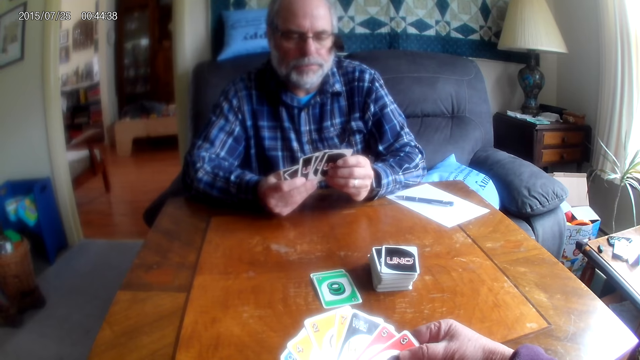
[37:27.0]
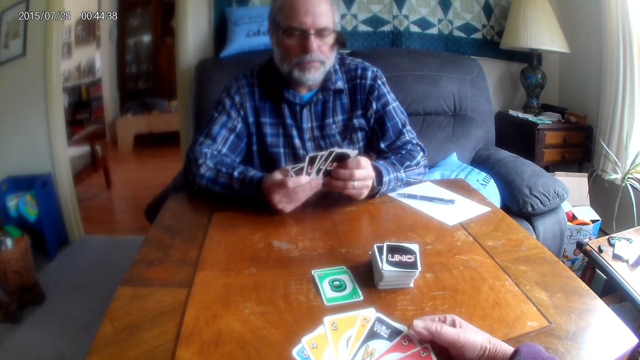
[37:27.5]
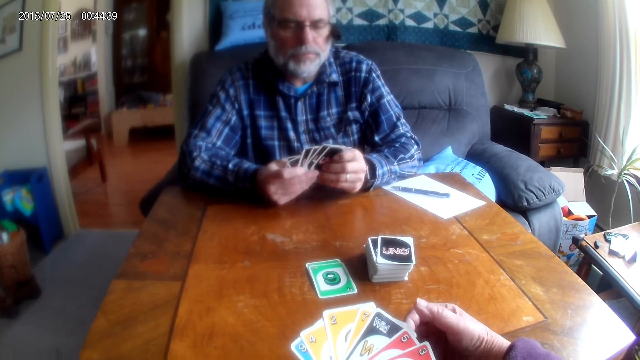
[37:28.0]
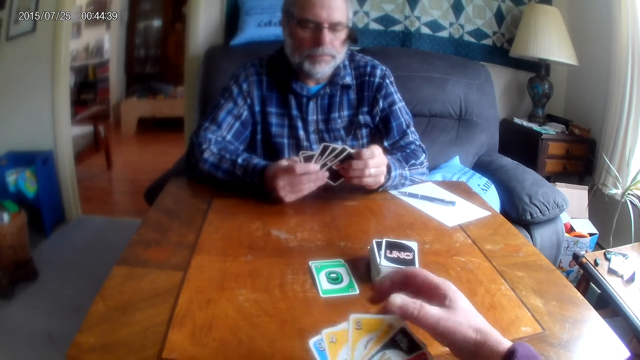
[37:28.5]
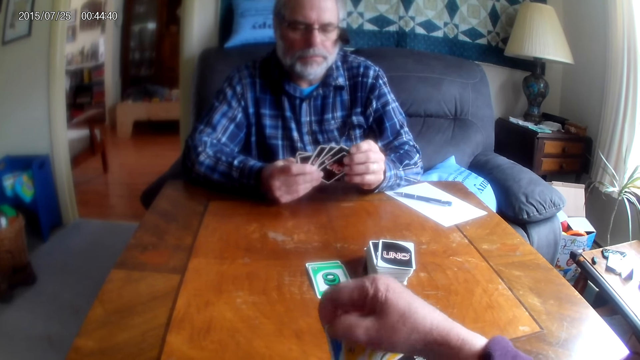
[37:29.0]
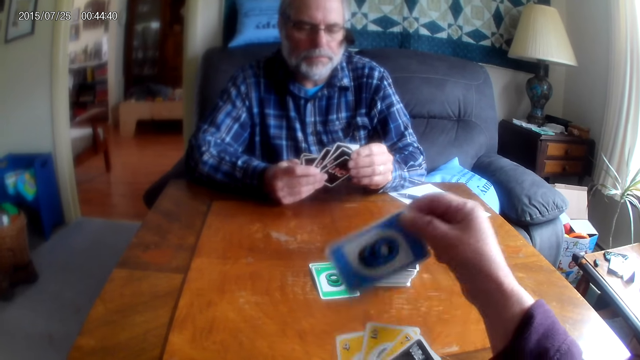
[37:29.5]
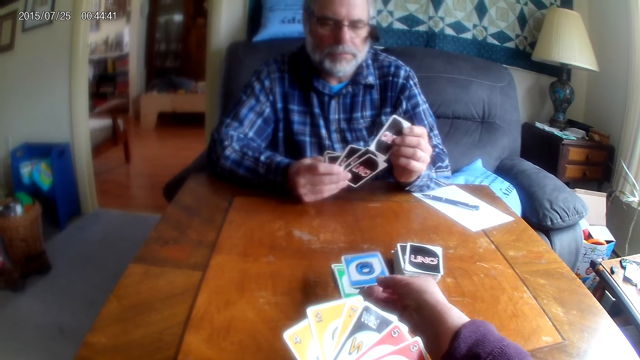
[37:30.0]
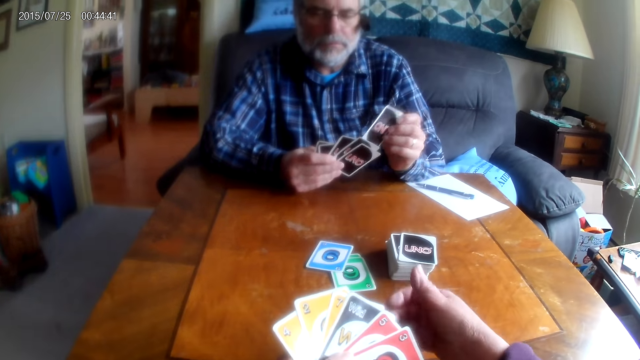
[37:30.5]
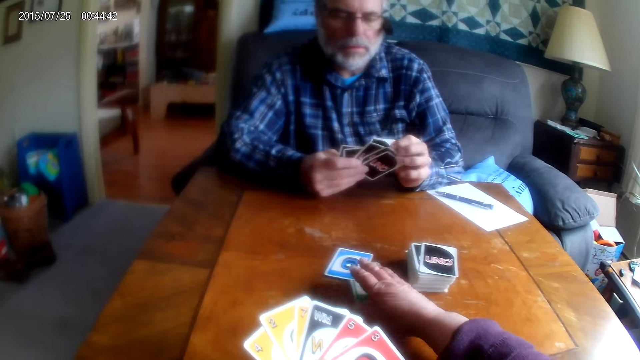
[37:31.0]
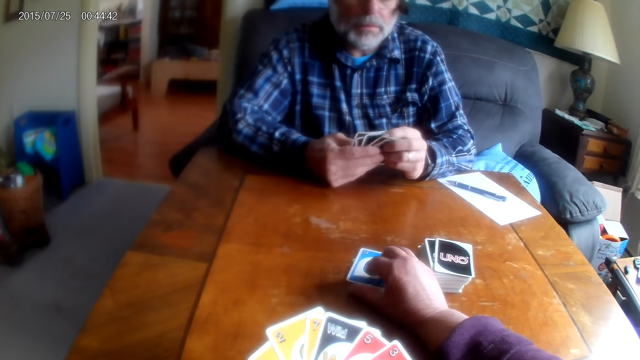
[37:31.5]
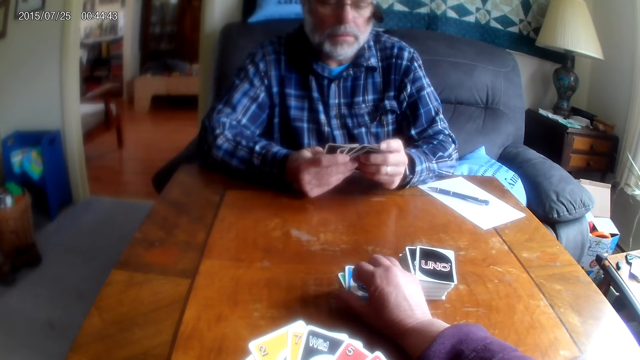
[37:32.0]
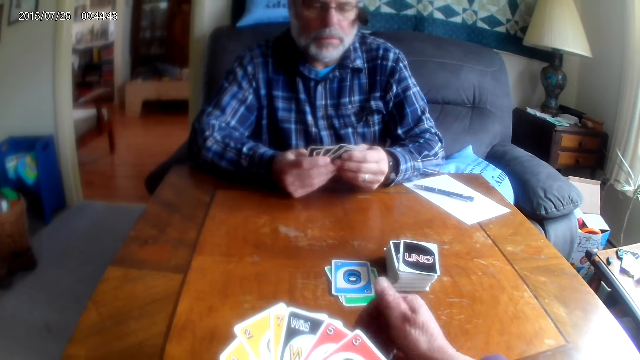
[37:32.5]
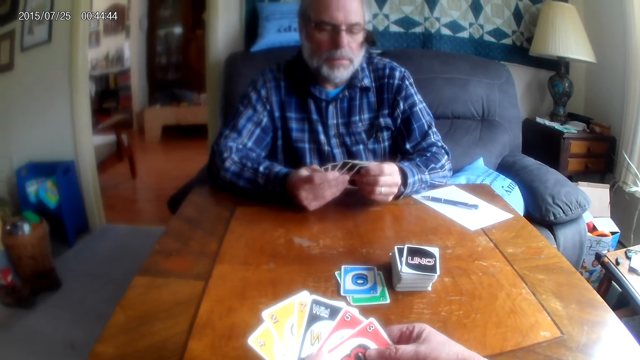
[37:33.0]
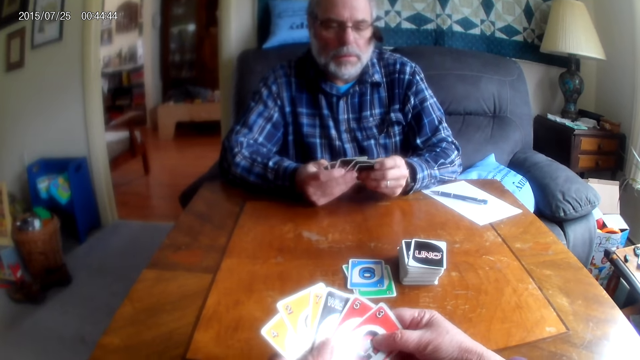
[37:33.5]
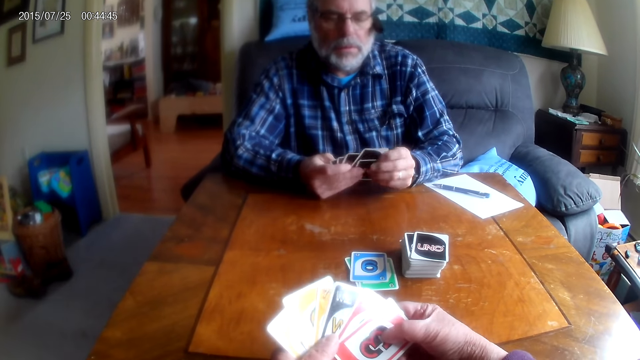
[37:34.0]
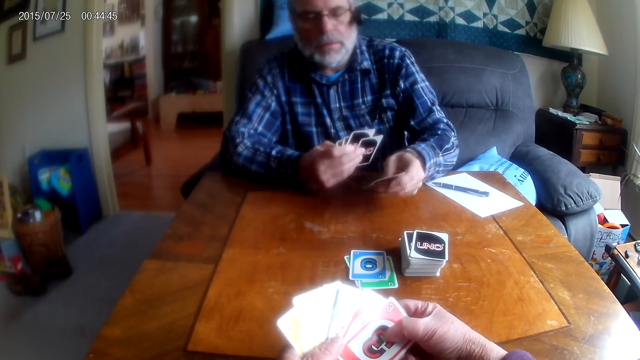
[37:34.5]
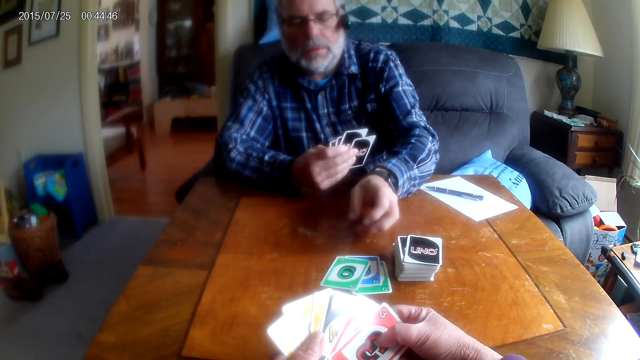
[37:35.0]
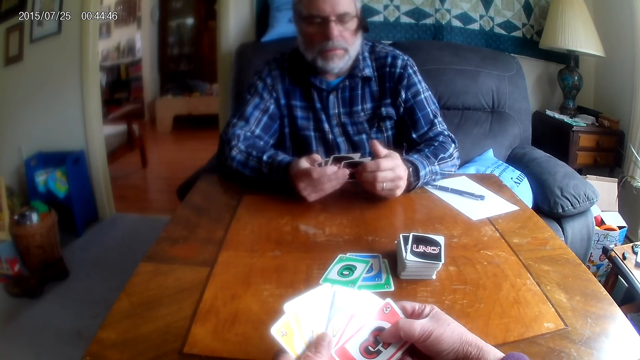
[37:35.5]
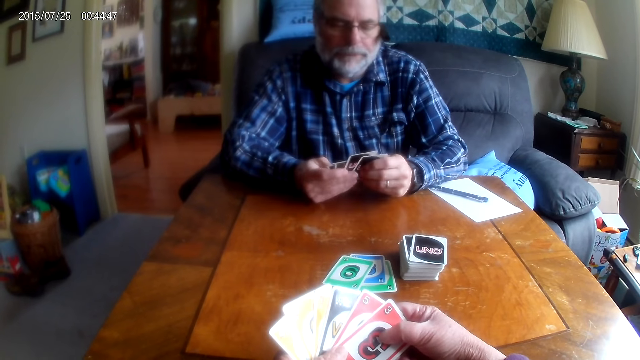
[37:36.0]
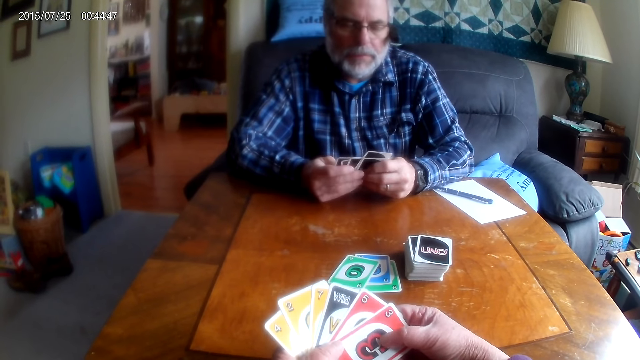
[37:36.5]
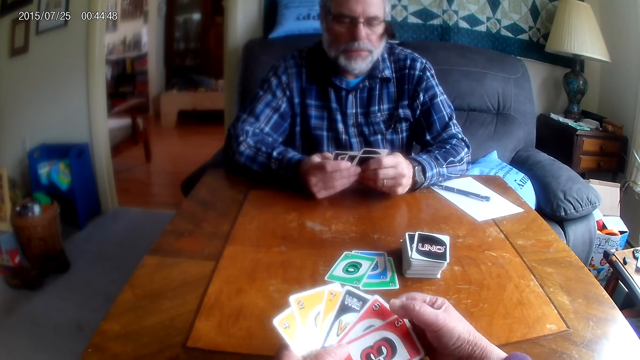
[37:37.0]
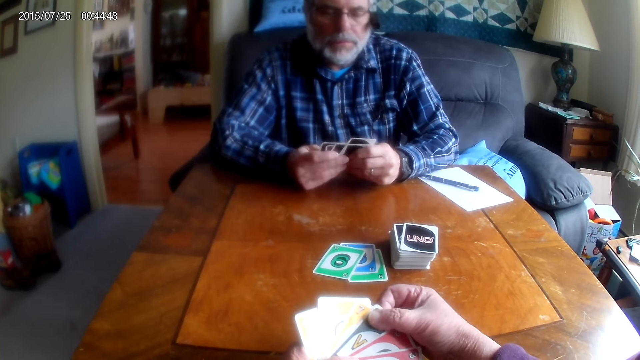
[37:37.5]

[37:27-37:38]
The camera wearer places a card on the table. A man arranges cards. The man places a card on the table. The camera wearer puts down the card.

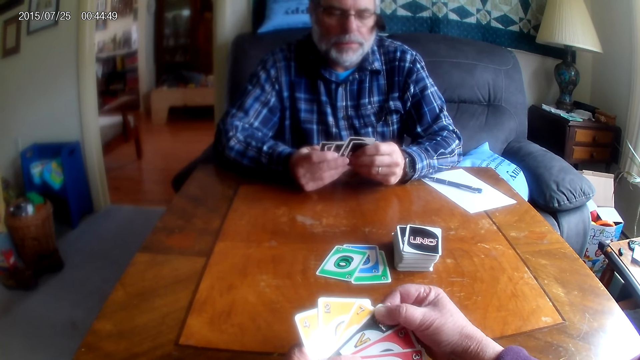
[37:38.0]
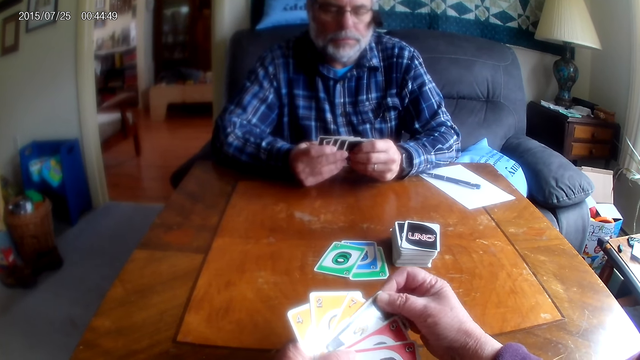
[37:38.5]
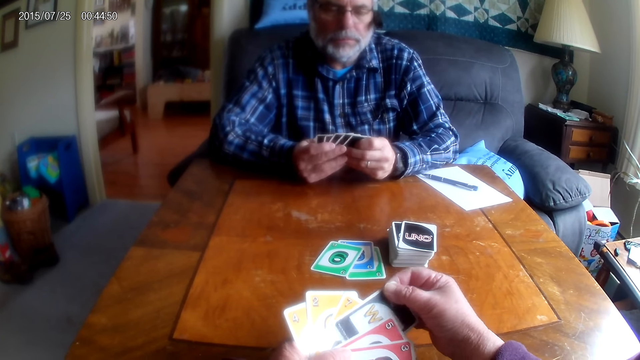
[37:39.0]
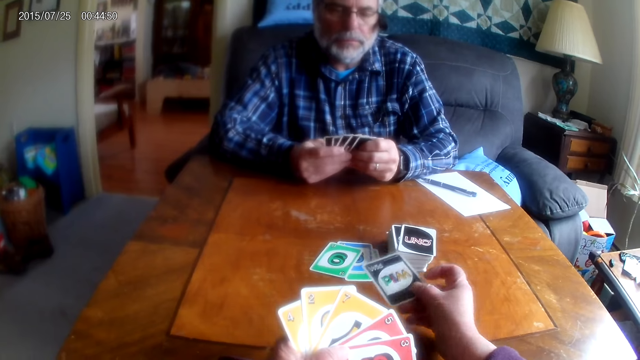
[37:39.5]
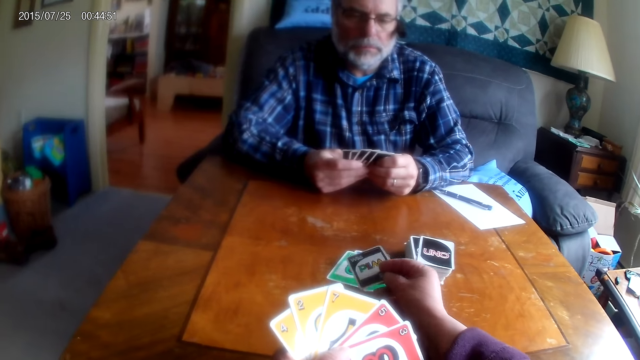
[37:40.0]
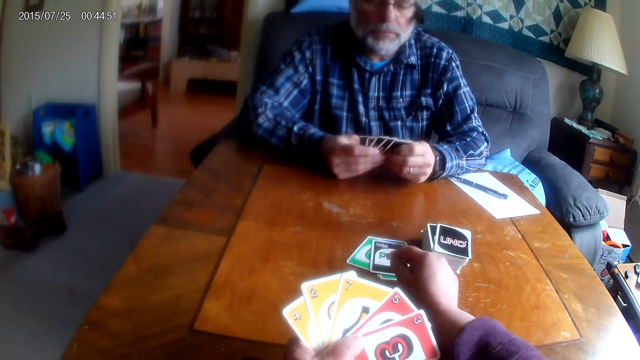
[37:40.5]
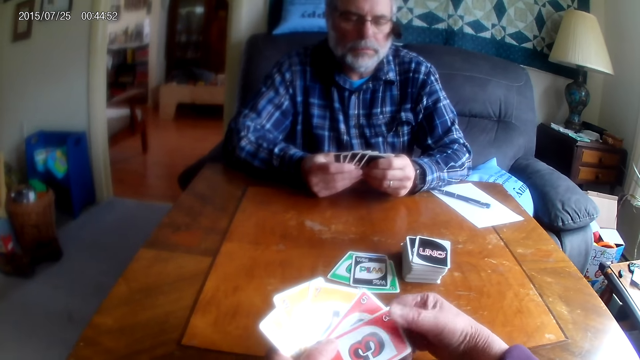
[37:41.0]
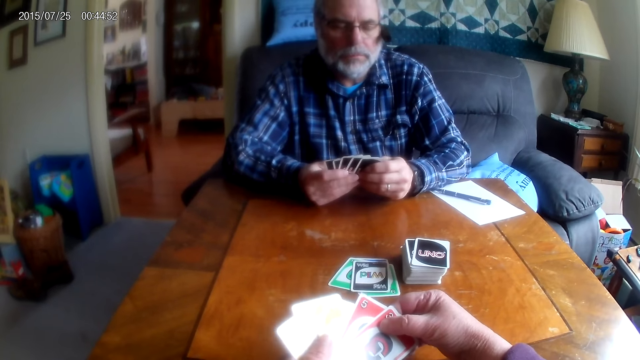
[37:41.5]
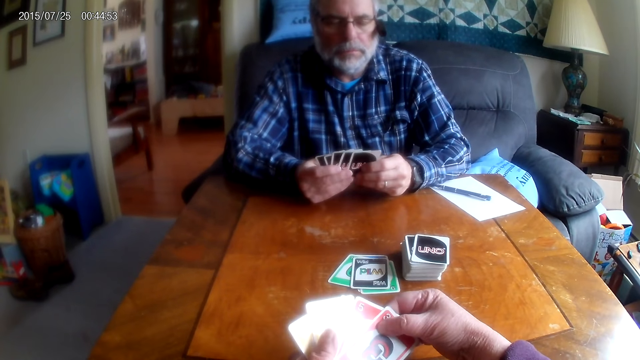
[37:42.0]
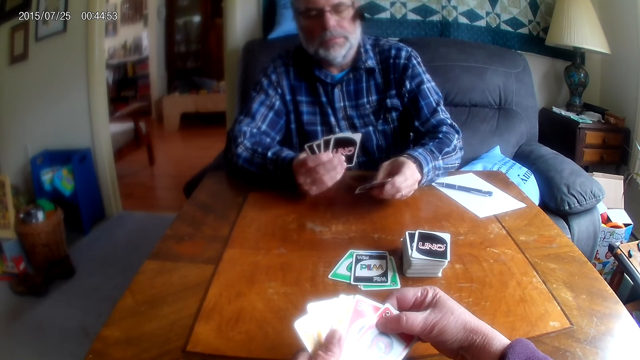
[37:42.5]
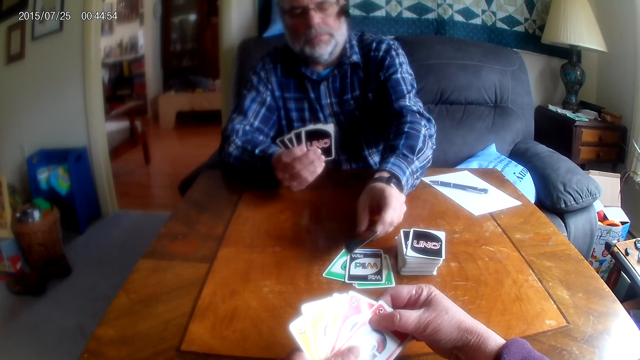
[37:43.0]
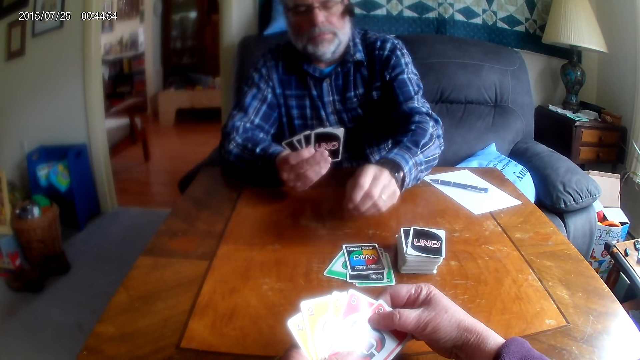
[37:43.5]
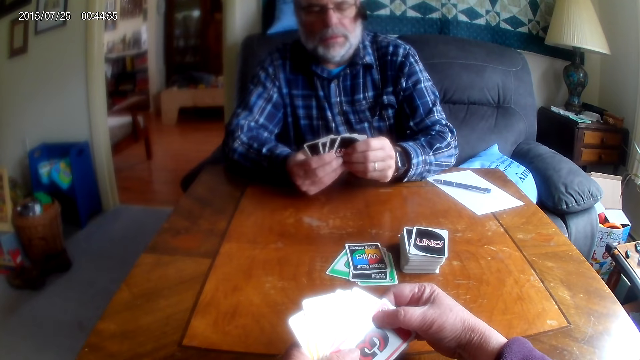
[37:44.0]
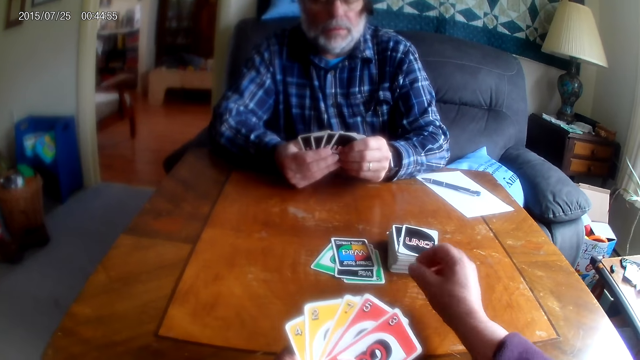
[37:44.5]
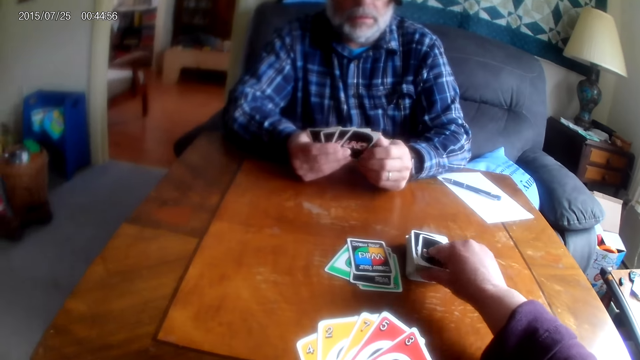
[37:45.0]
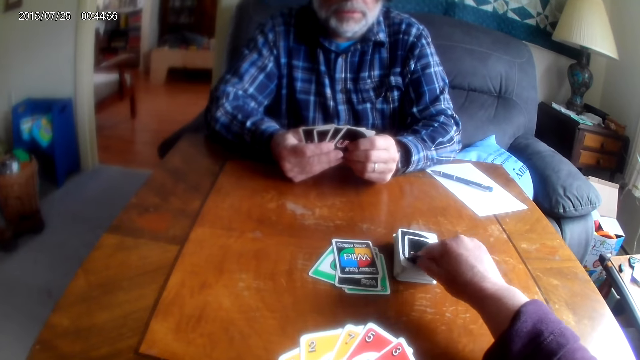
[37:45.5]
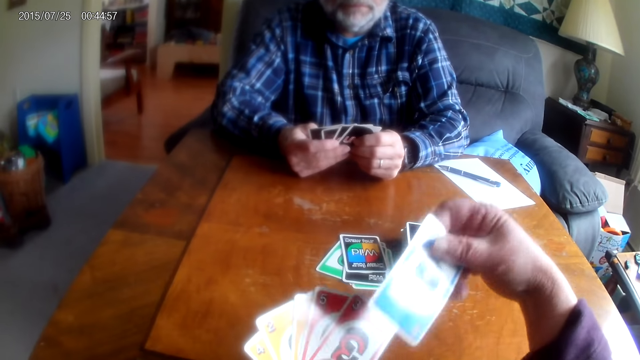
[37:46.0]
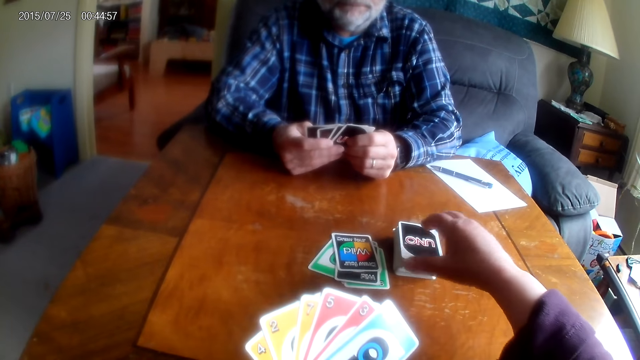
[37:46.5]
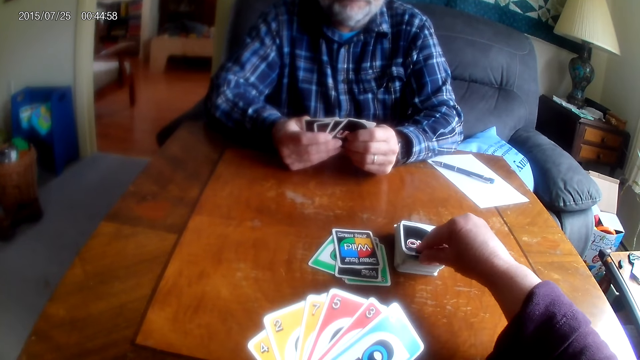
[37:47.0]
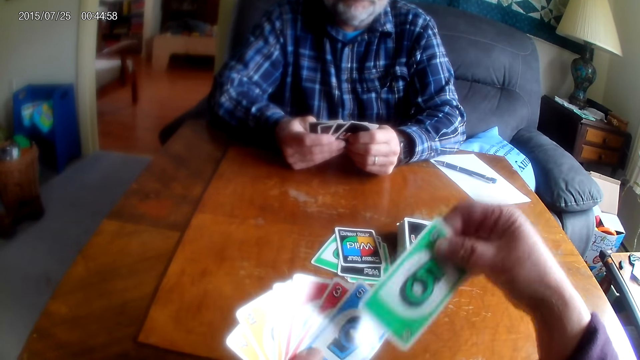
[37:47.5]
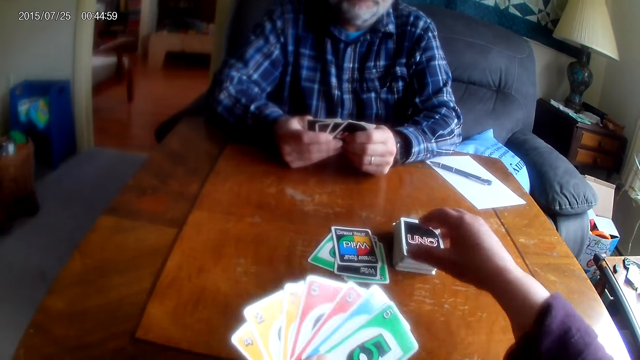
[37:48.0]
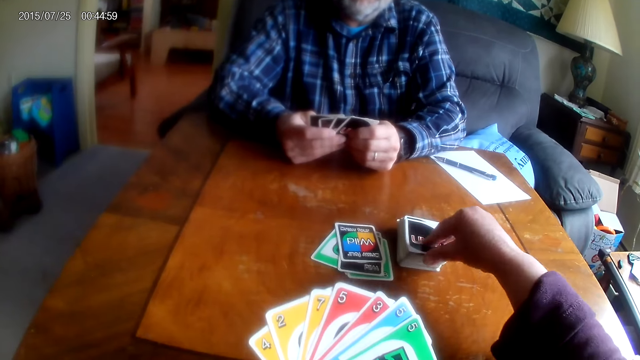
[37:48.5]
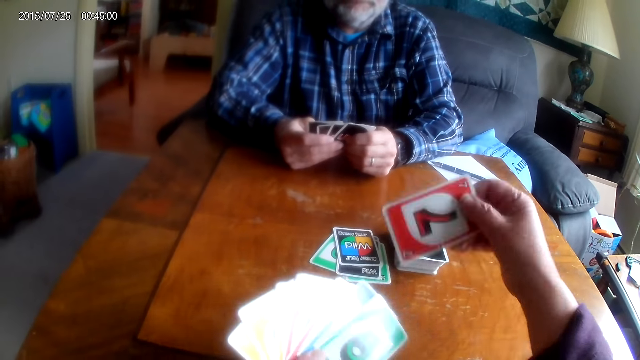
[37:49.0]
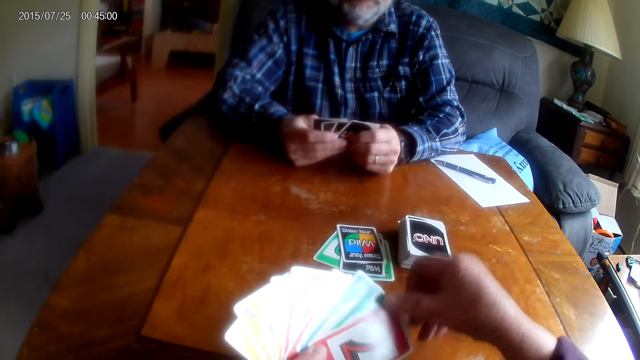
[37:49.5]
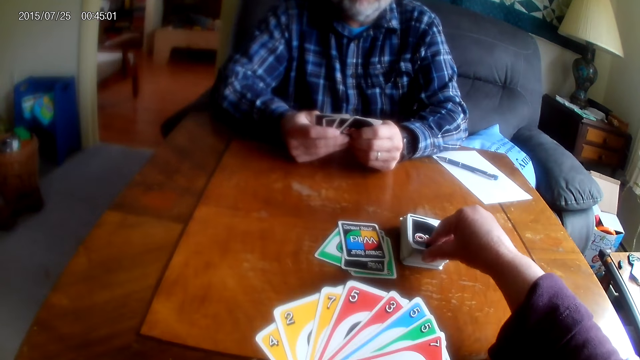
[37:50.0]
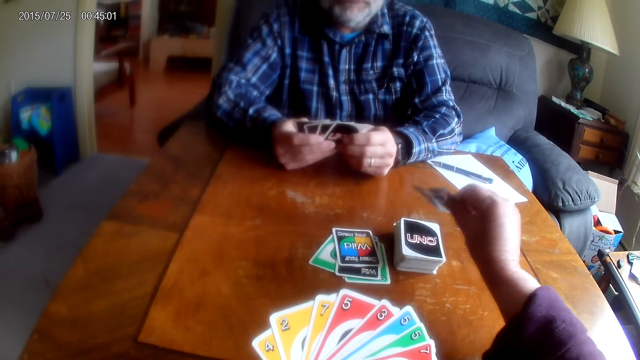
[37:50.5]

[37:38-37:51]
The camera wearer places a card on the table. A man places a card on the table. The man holds the card. The camera wearer picks up a card from the table. They pick up cards from the table.
